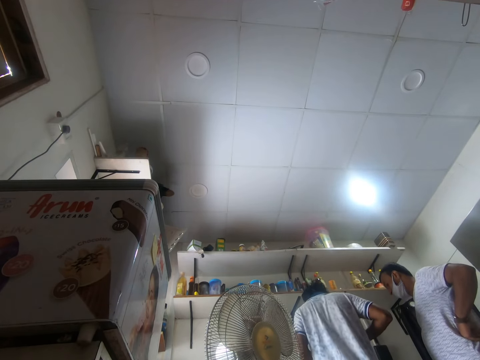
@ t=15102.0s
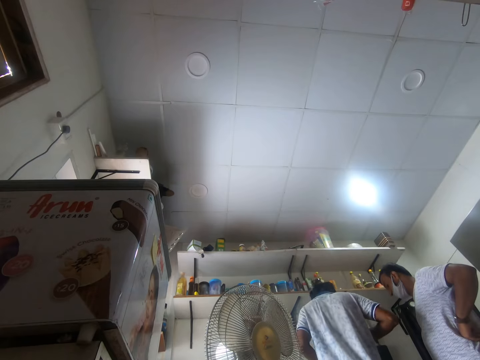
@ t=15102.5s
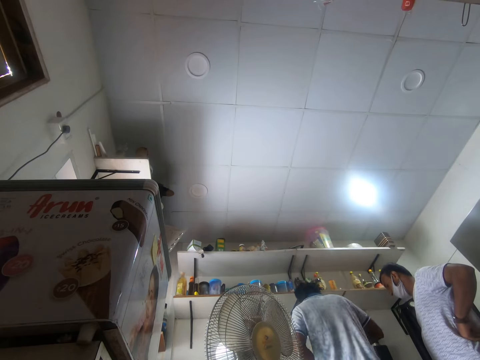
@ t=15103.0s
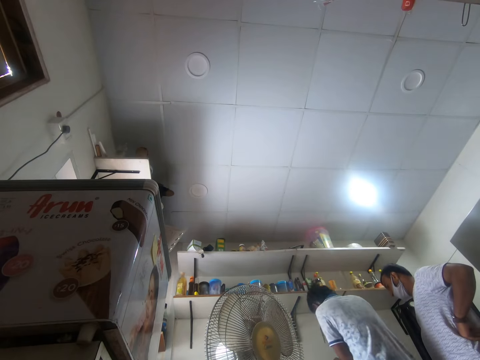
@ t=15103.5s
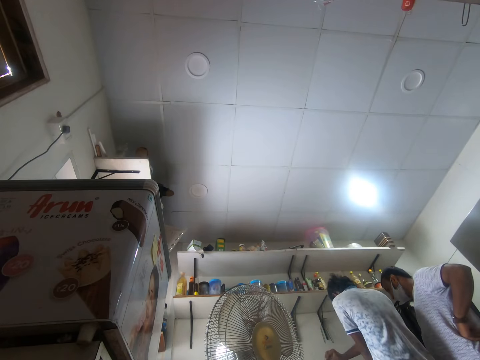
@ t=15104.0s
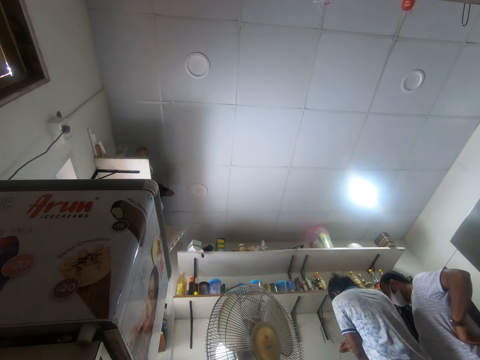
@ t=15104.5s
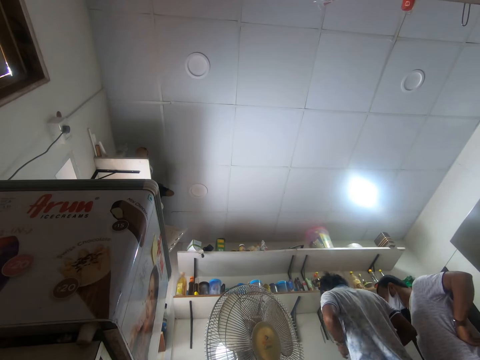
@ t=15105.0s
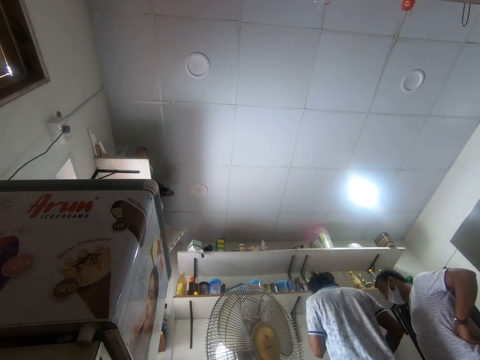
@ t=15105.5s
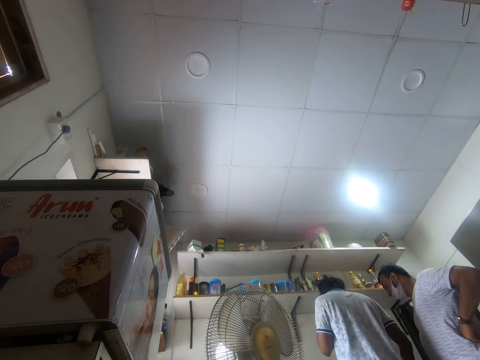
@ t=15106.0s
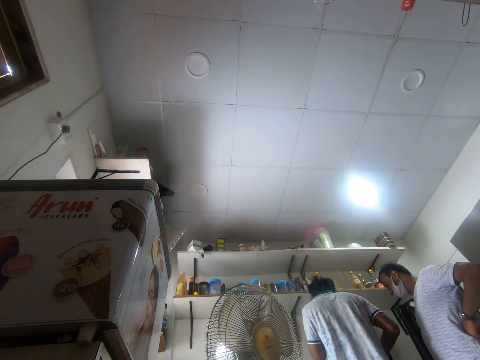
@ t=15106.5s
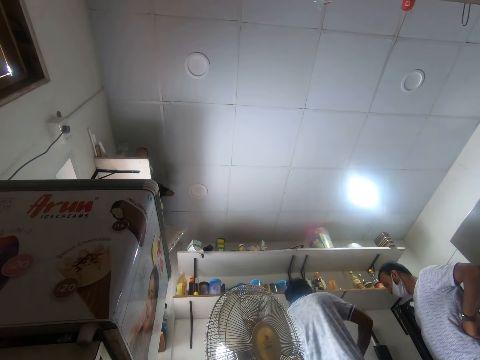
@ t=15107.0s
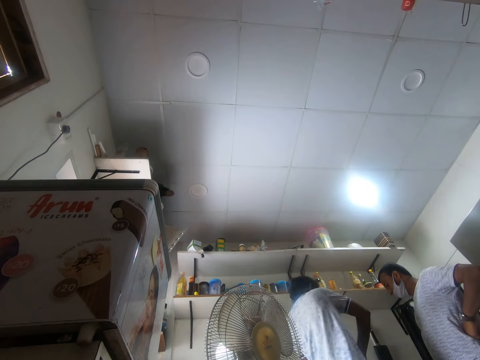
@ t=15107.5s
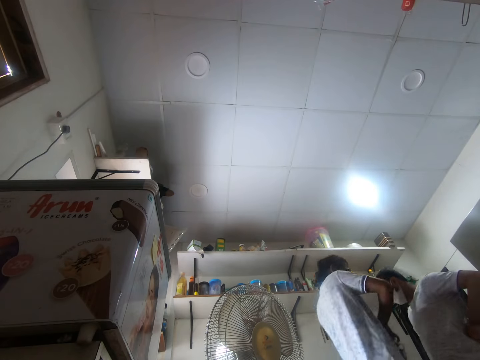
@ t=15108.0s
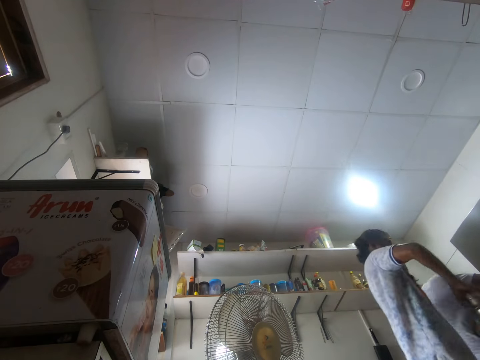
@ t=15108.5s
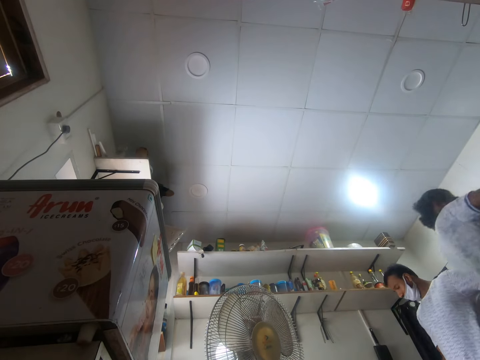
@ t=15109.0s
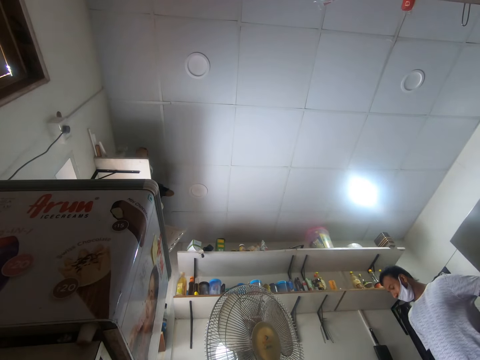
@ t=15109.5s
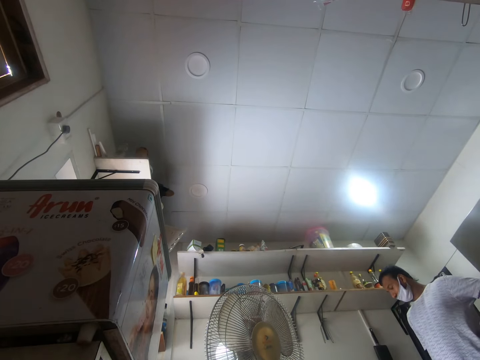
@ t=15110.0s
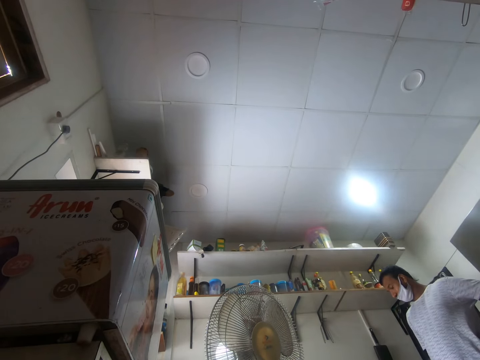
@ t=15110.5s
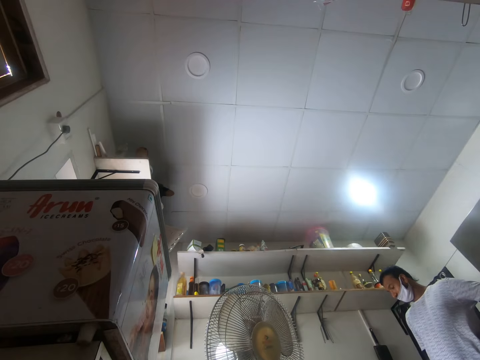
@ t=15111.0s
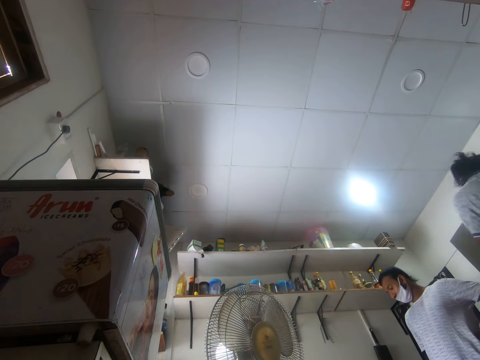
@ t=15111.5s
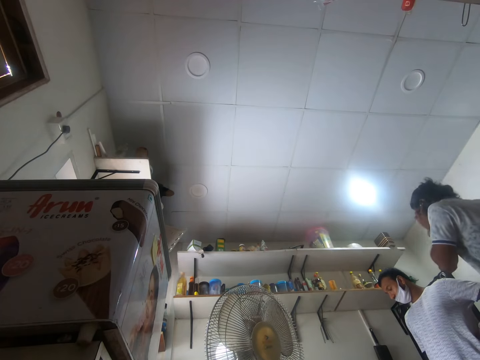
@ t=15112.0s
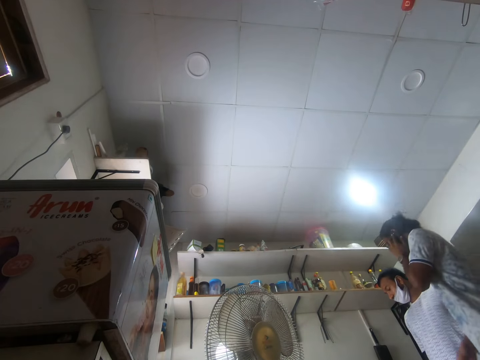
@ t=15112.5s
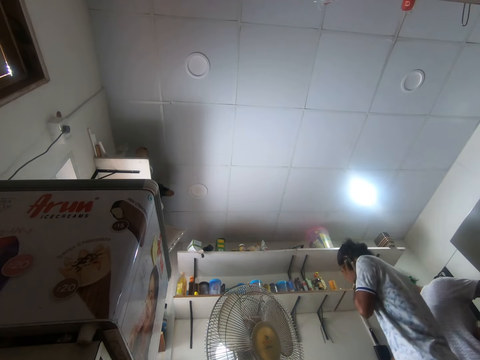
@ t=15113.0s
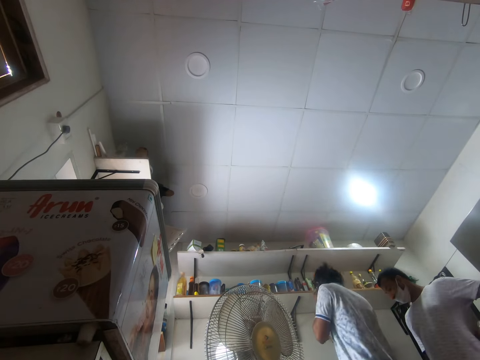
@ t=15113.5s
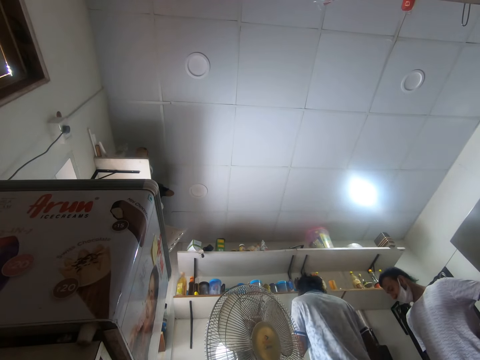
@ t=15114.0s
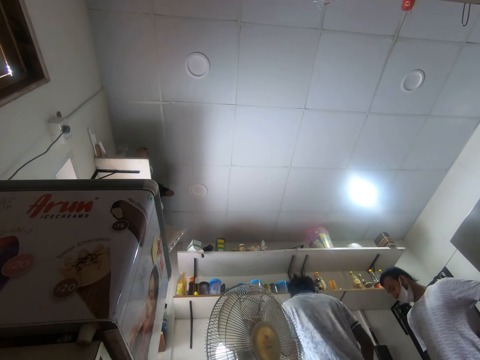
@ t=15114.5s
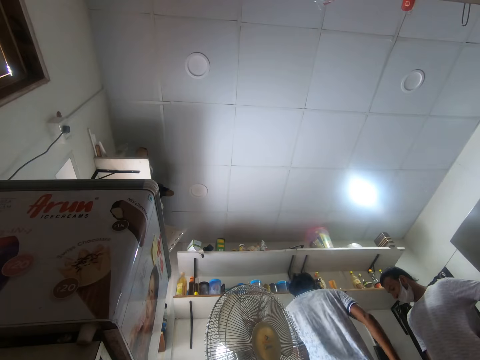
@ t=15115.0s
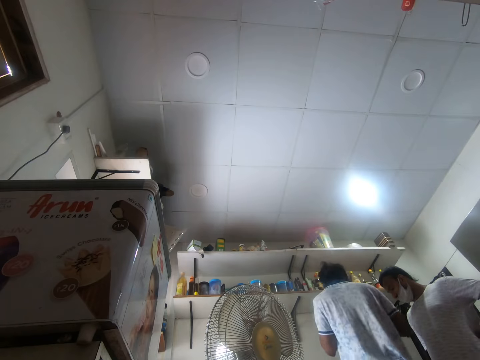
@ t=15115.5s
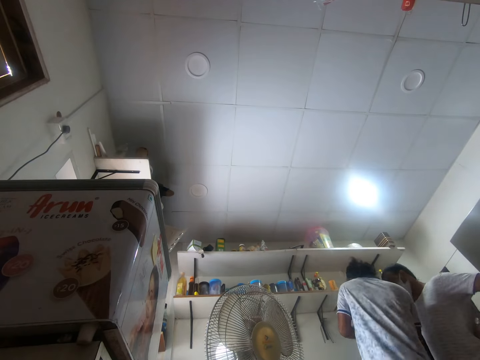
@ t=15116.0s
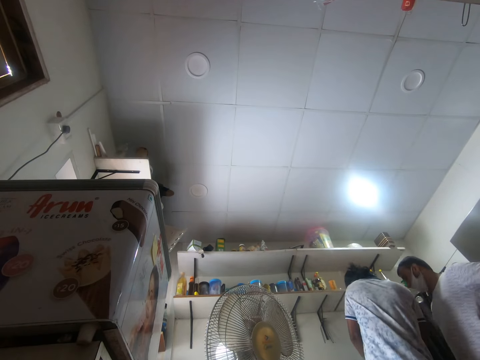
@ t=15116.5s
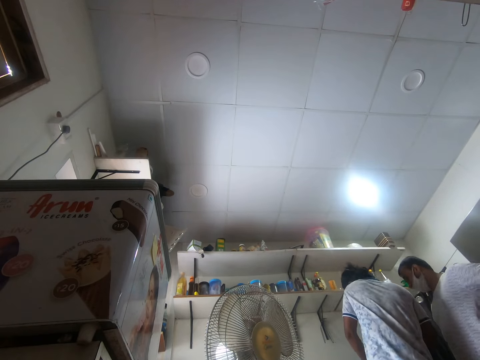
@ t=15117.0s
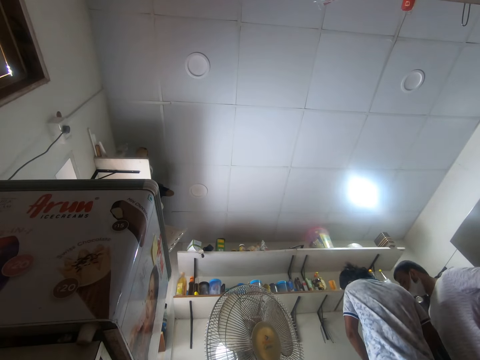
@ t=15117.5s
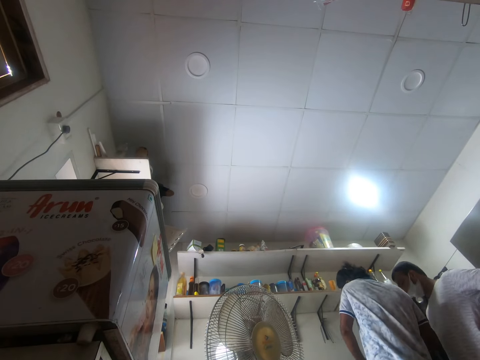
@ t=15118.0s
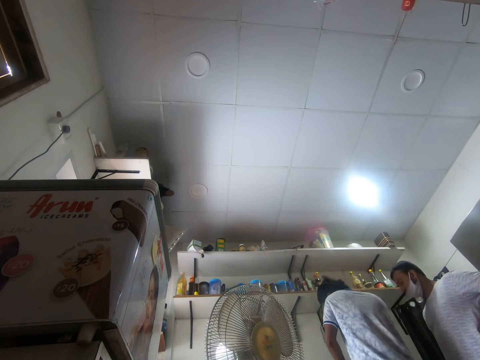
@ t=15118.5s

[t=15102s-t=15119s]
A man picks up something, moves around and talks on the phone.

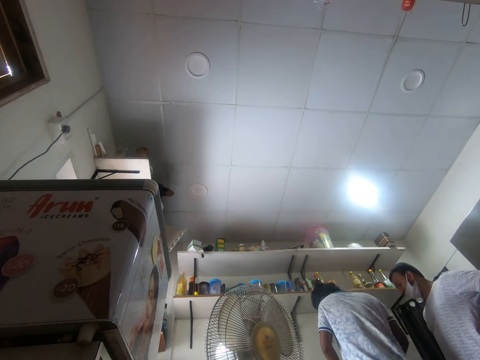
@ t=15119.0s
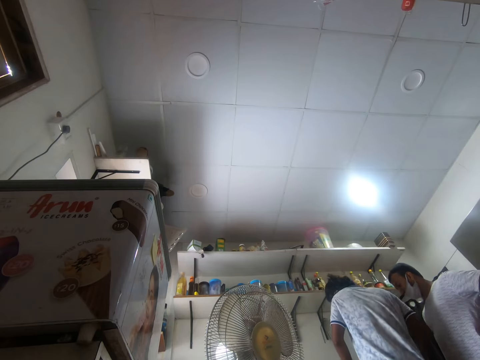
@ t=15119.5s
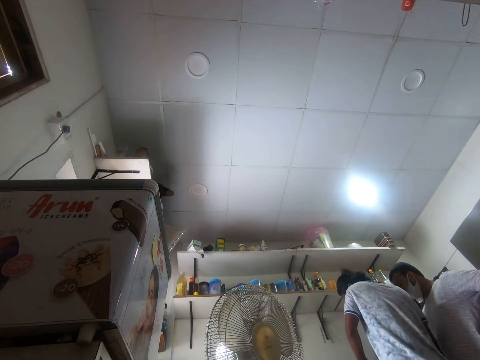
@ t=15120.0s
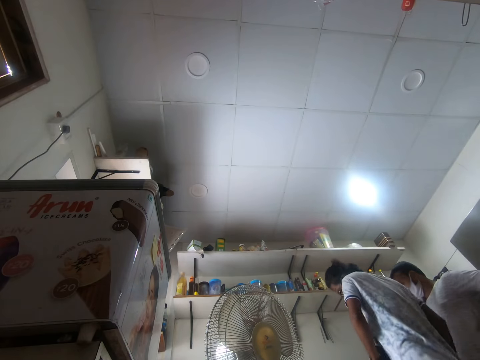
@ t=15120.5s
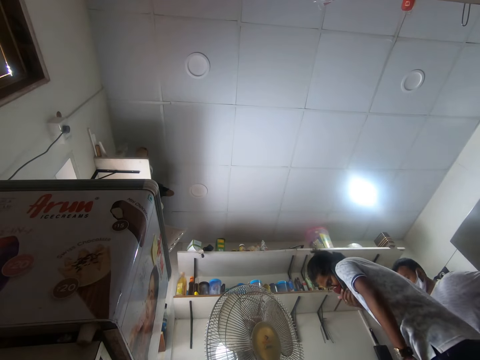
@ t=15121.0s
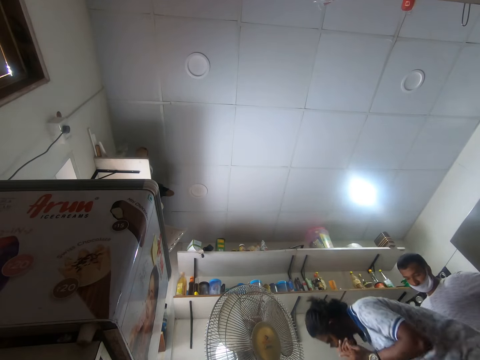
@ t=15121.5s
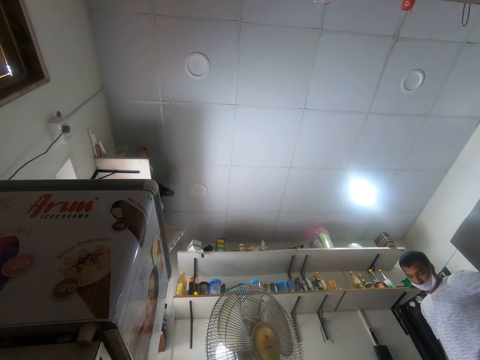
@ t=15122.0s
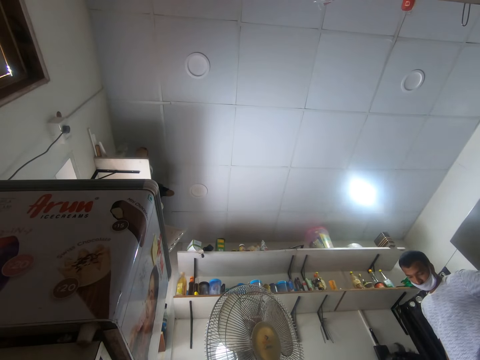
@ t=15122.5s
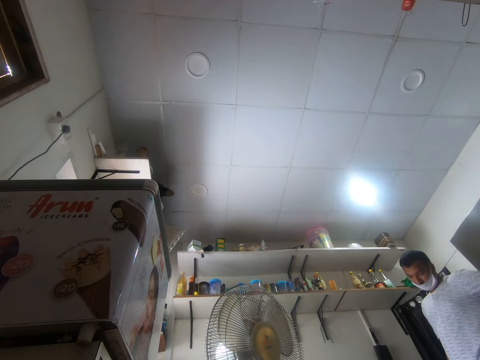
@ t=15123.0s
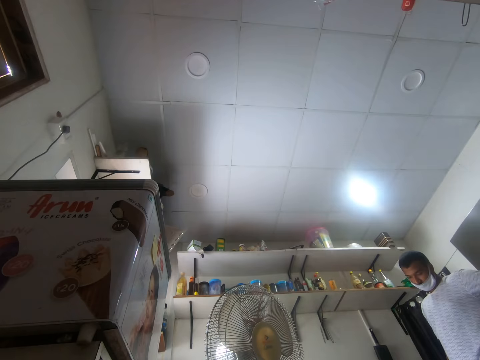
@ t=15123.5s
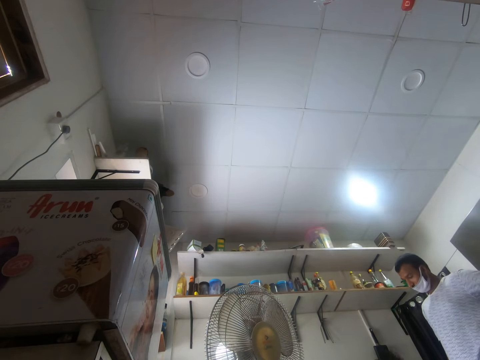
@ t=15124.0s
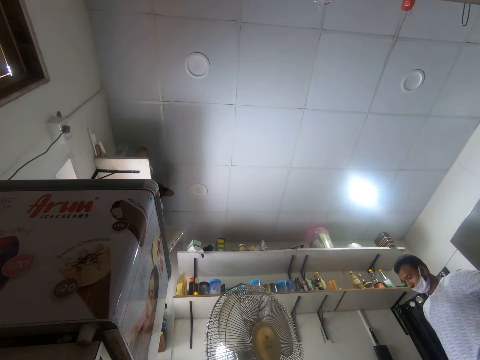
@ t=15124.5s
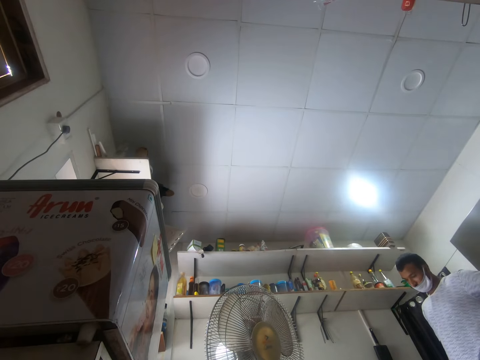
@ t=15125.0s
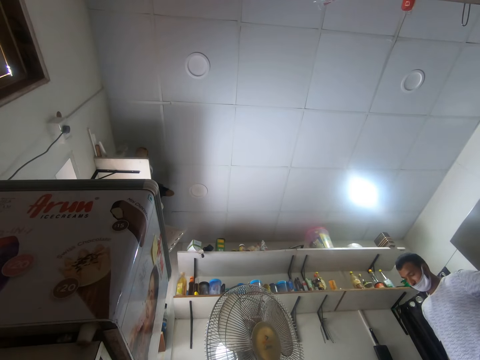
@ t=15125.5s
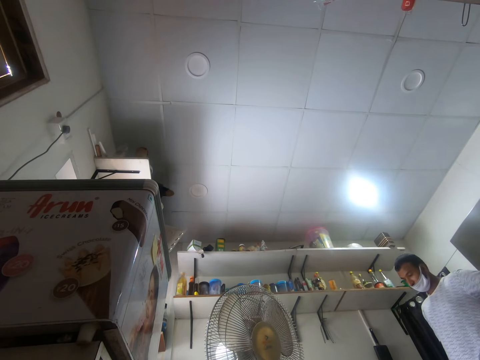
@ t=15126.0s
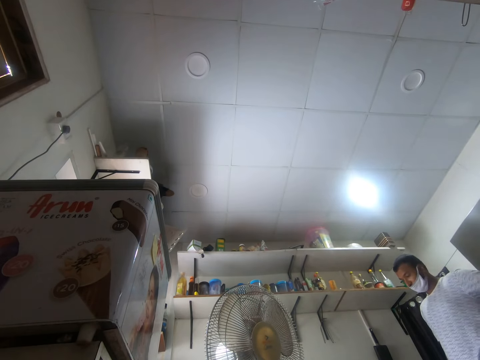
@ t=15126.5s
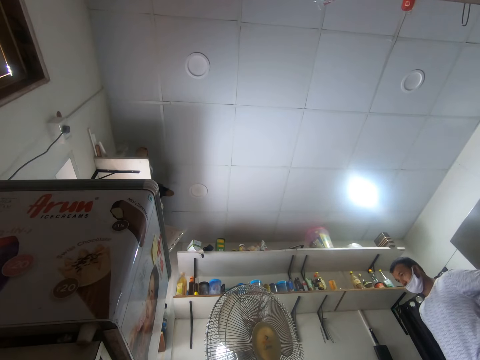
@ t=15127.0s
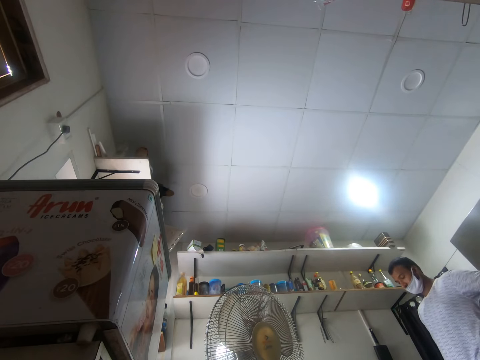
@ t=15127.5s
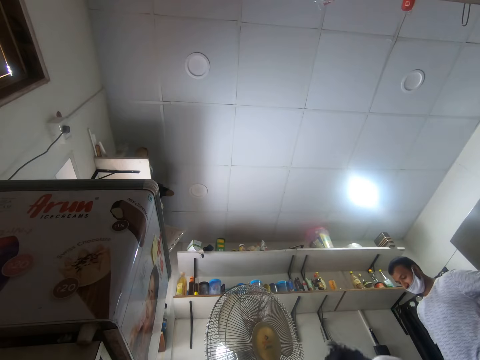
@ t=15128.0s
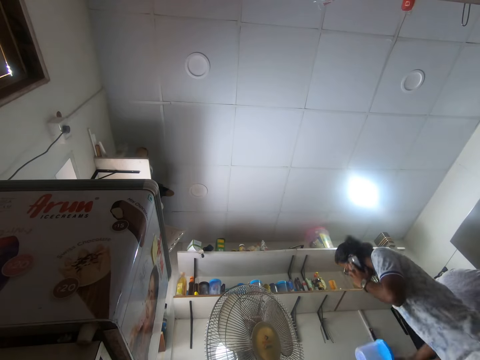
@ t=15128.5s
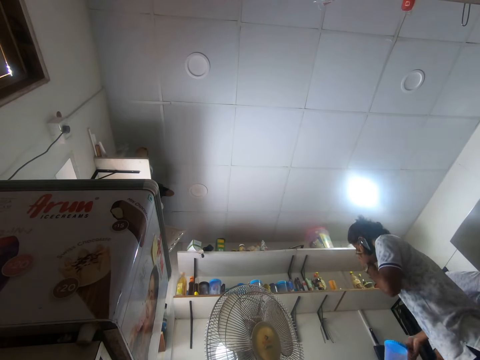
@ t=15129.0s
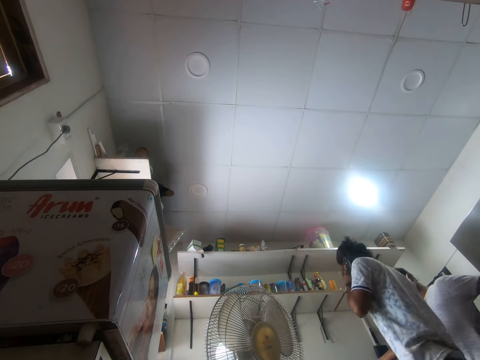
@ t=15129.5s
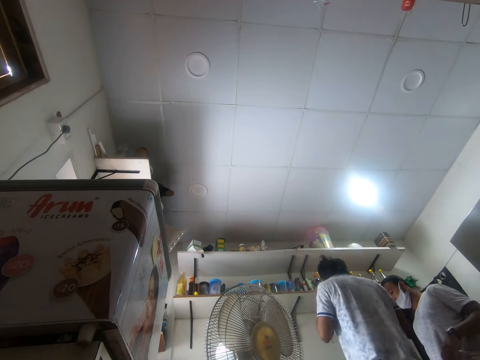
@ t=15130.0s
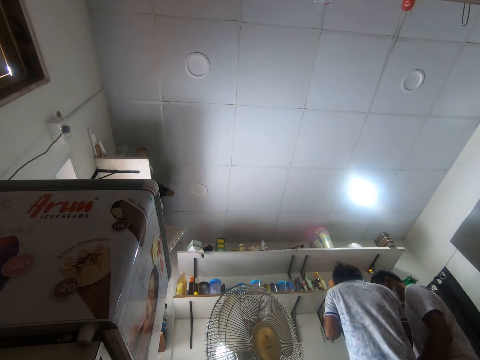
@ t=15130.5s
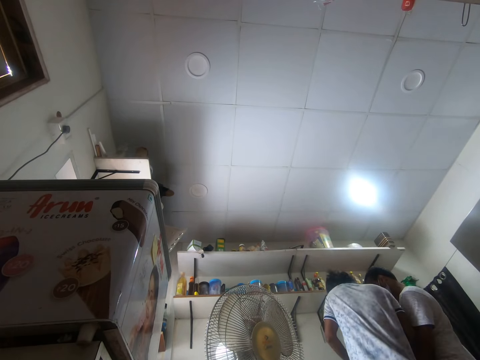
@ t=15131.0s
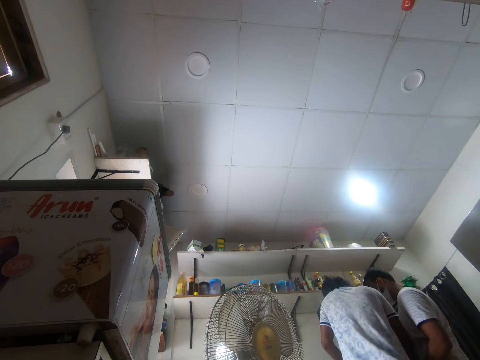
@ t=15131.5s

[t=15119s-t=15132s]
A man sits down. Another man looks around. The first man moves around. The other man moves around.
